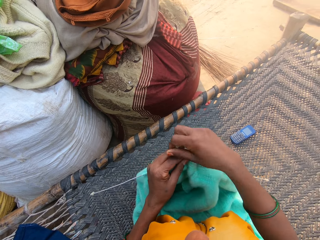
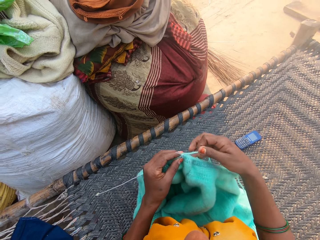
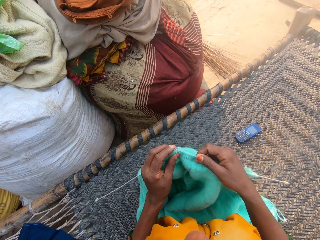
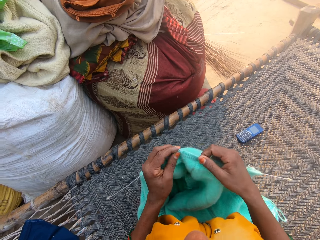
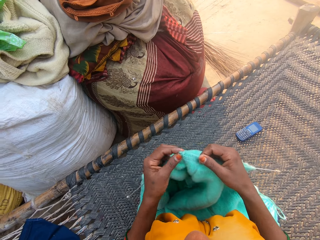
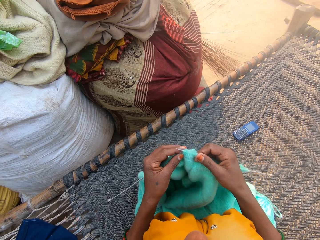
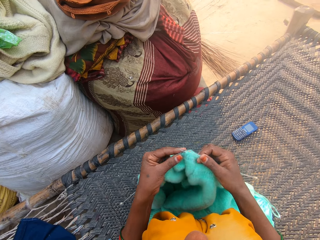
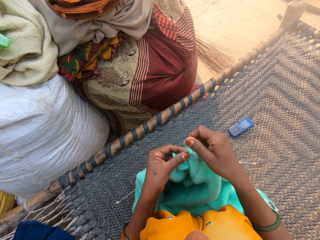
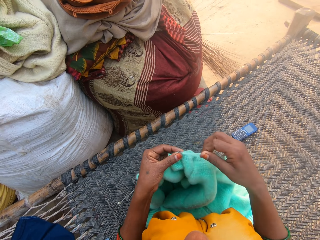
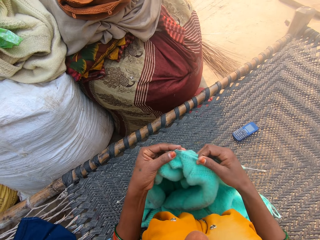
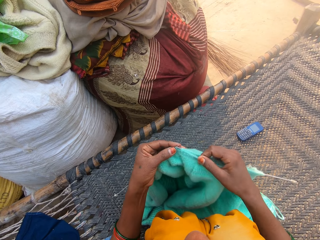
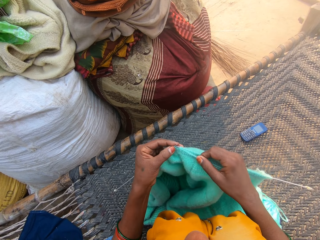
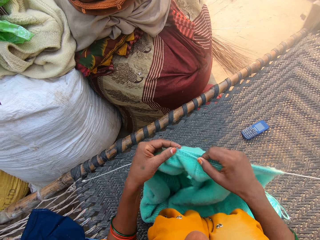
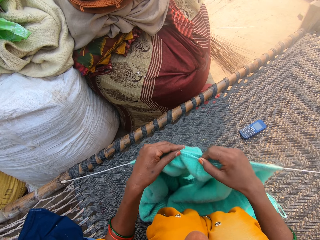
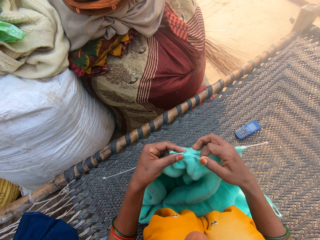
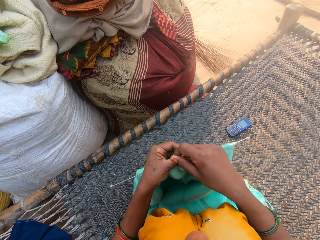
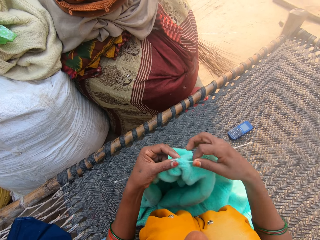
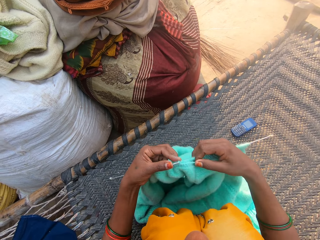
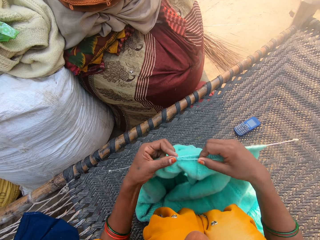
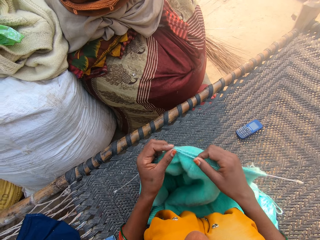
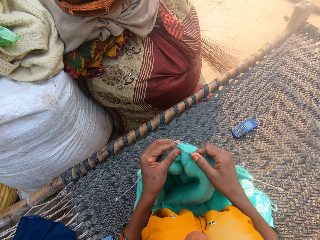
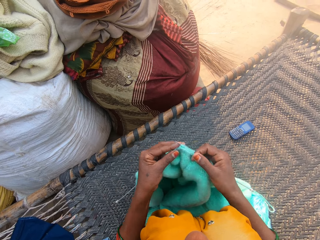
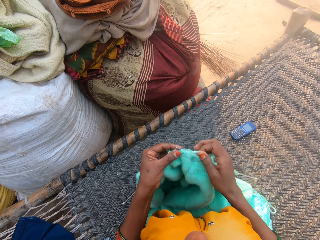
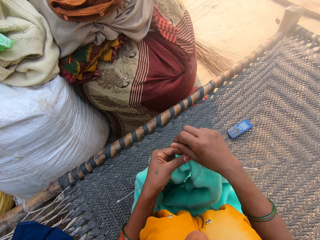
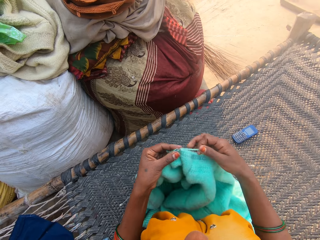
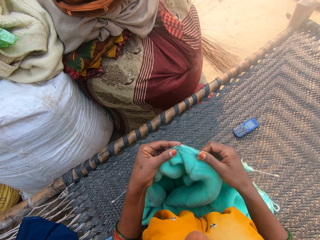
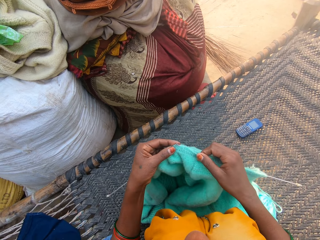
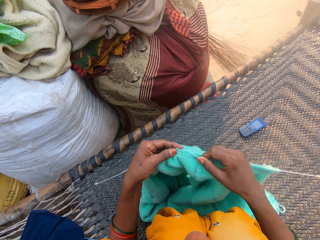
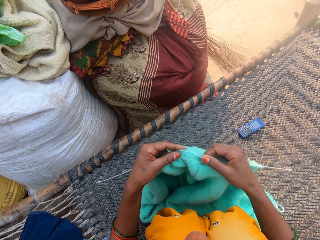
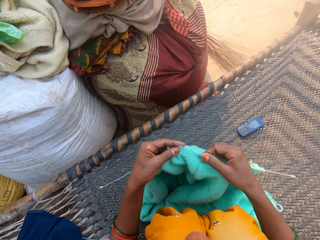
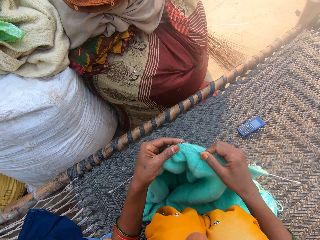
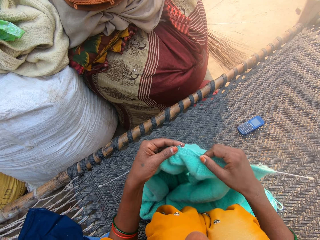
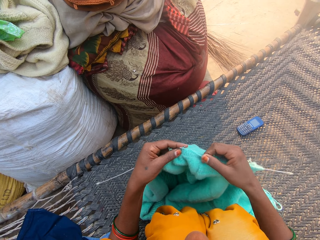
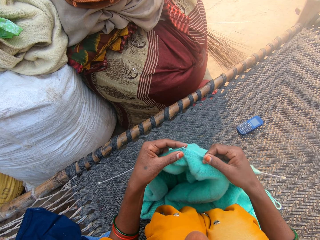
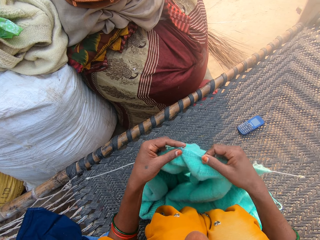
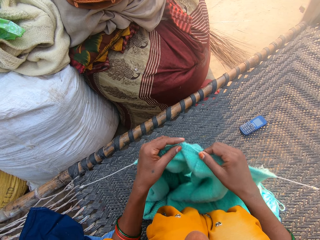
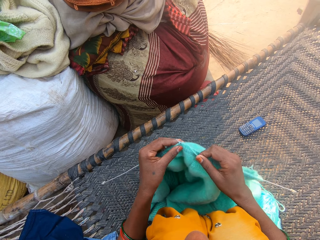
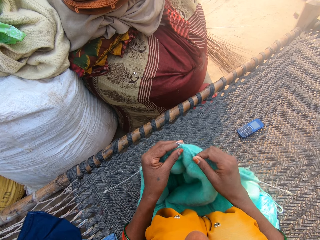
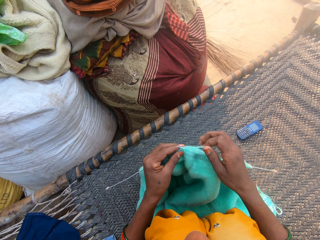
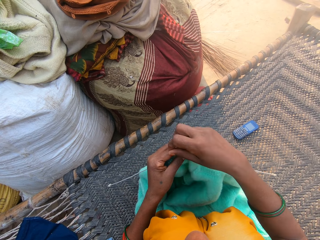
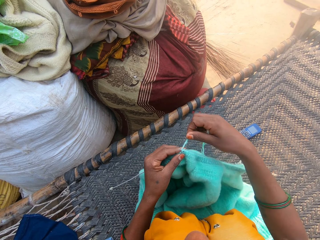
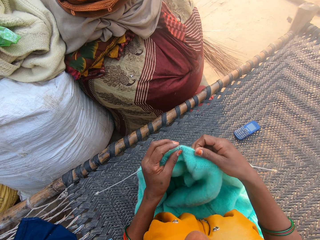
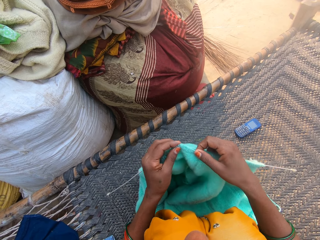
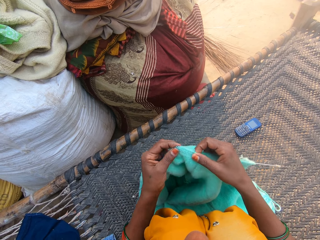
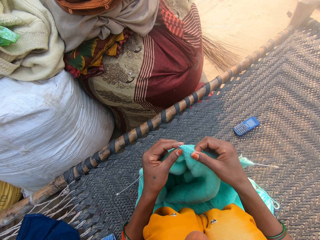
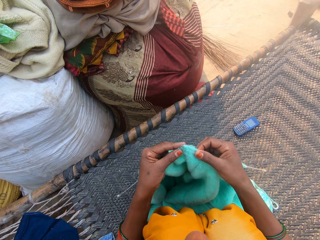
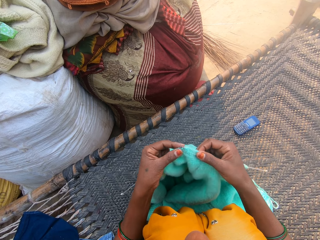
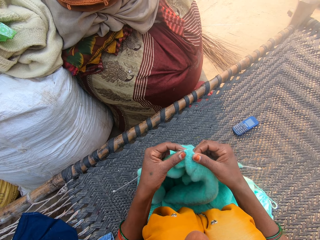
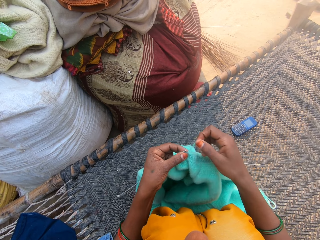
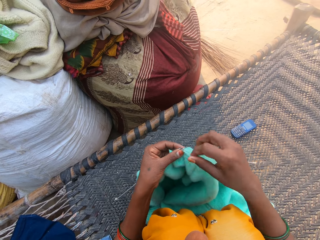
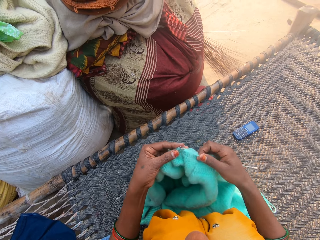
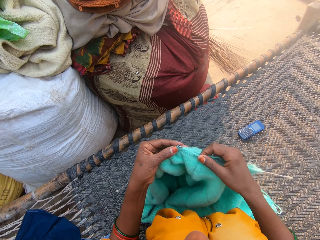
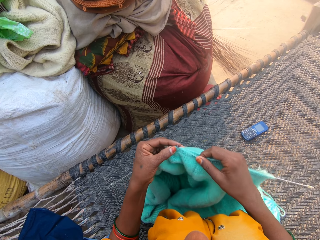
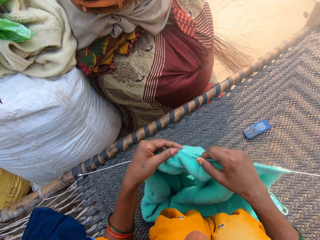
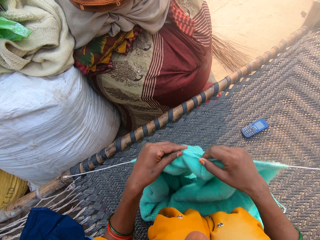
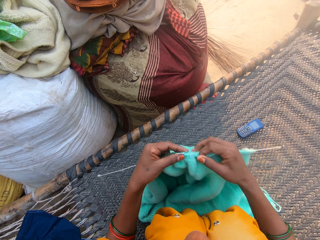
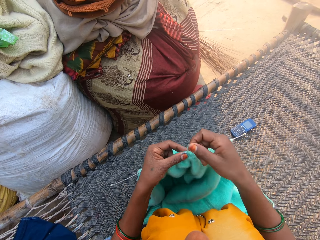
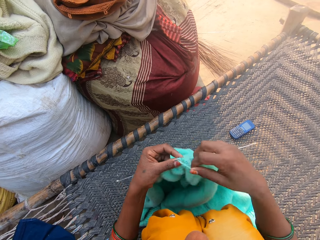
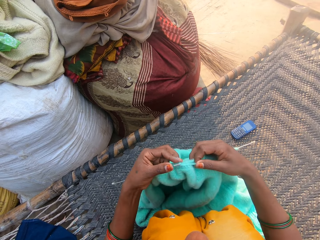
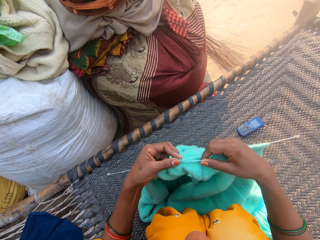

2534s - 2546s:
The camera wearer holds the yarn in place. They knit a cloth. They hold the yarn in place. They knit the cloth. They hold the yarn in place. They knit the cloth. They hold the yarn in place. They knit the cloth. They hold the yarn in place. They knit the cloth. They hold the yarn in place. They knit the cloth. They hold the yarn in place.

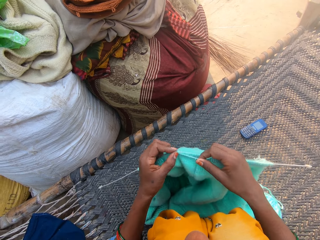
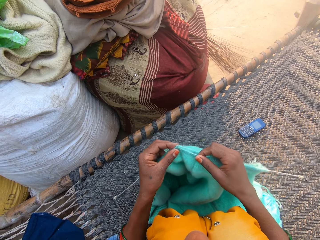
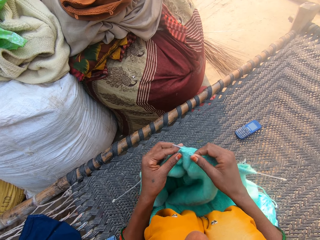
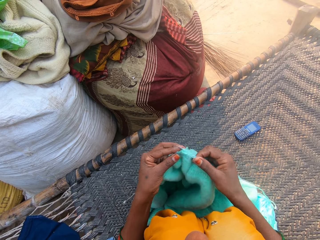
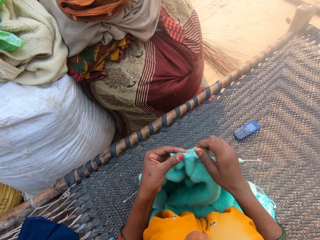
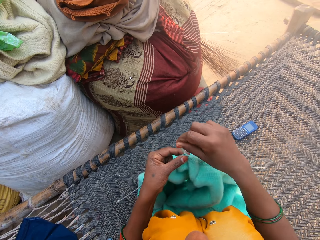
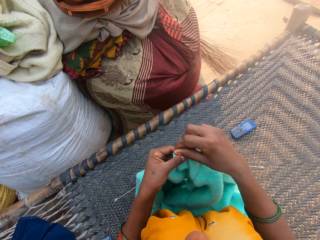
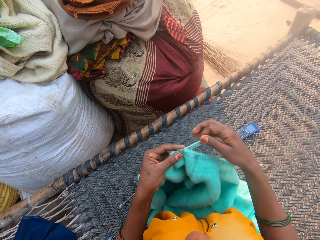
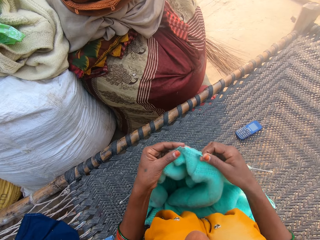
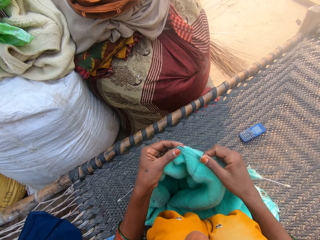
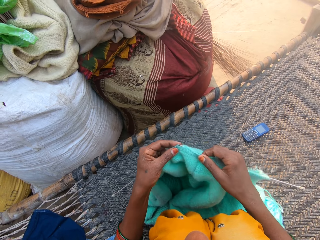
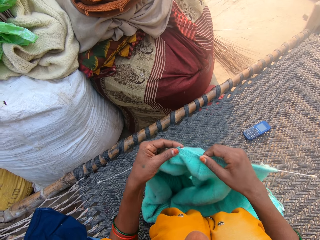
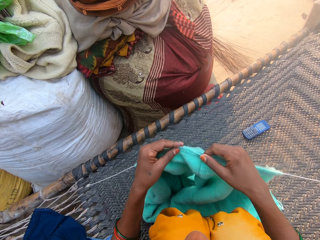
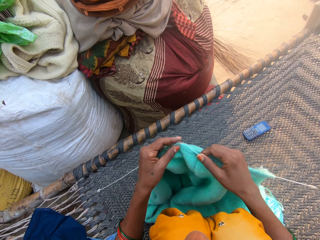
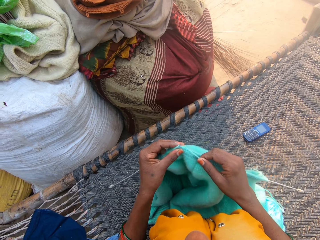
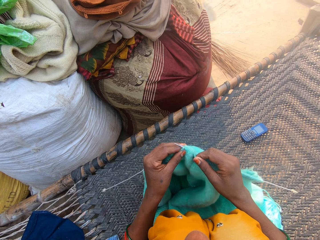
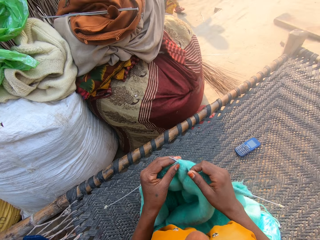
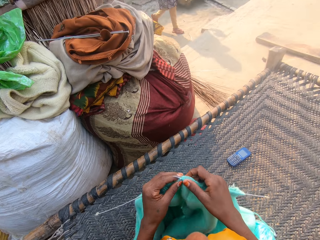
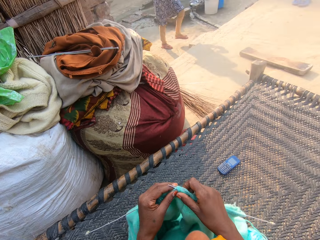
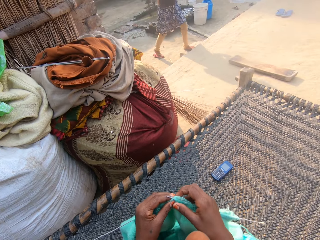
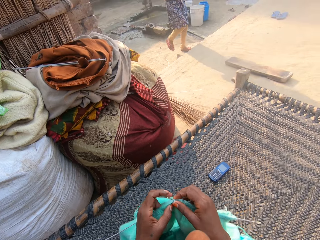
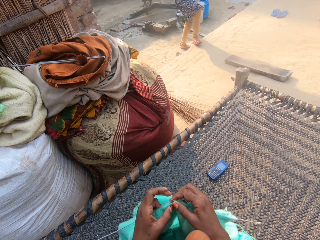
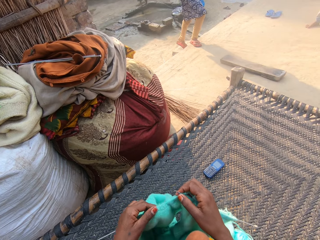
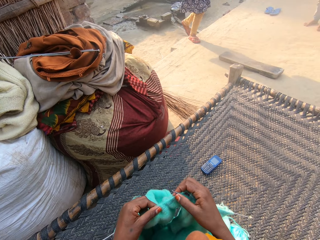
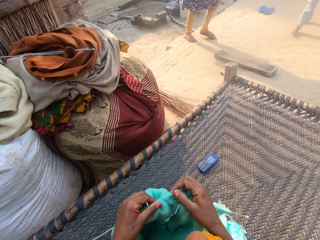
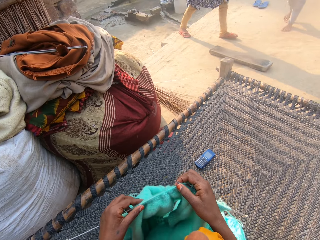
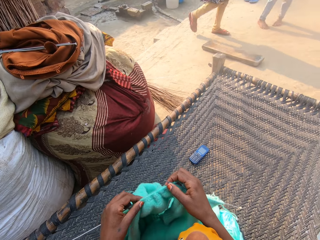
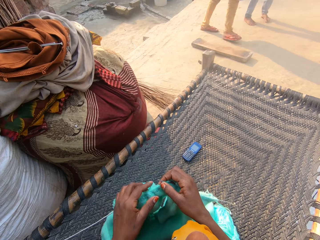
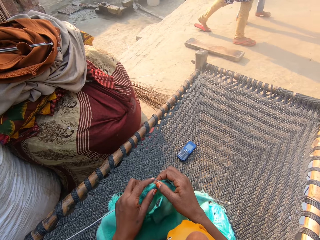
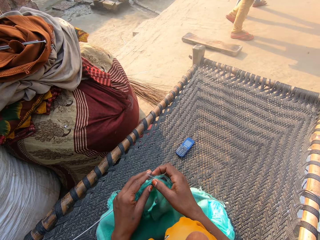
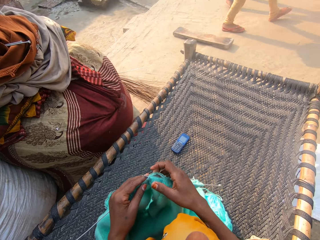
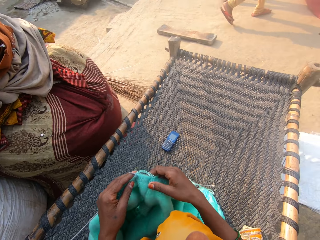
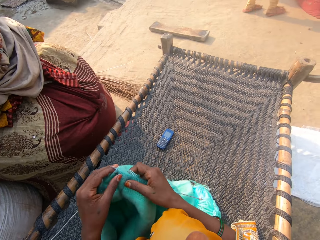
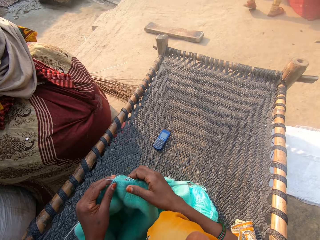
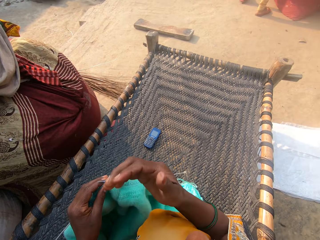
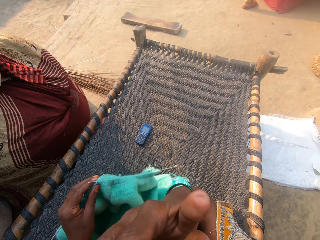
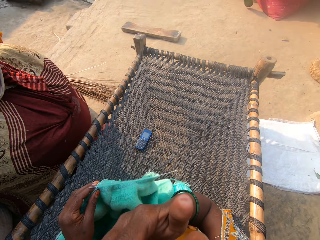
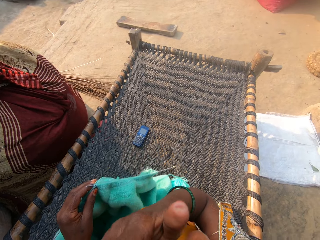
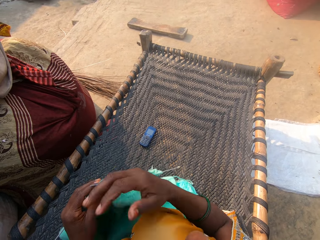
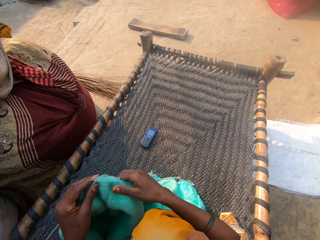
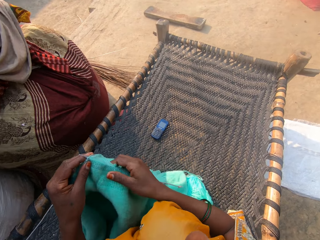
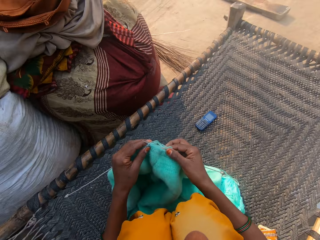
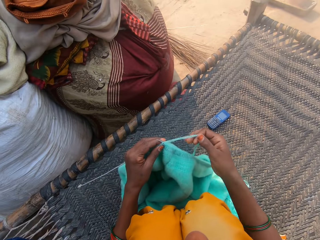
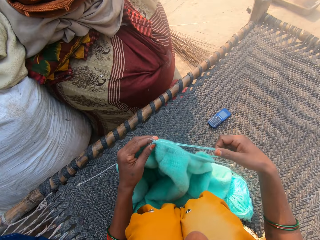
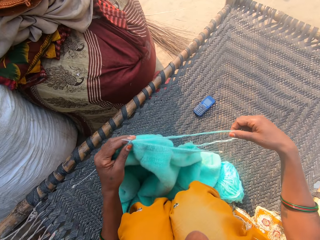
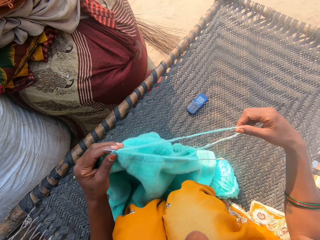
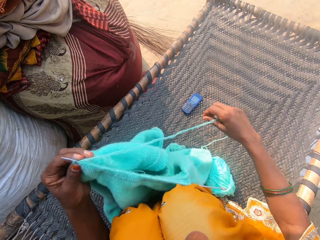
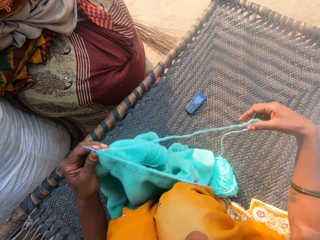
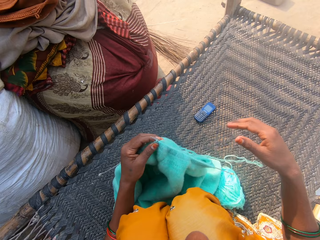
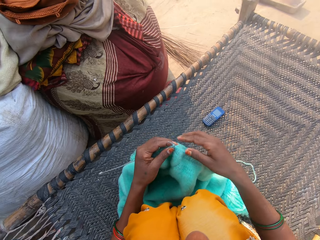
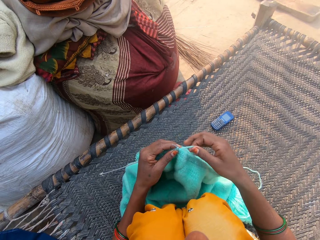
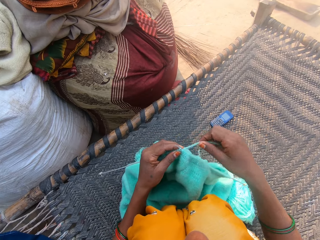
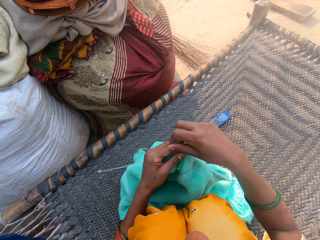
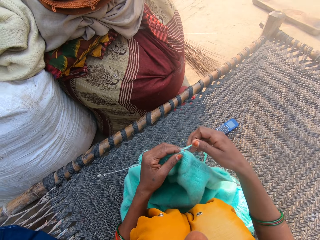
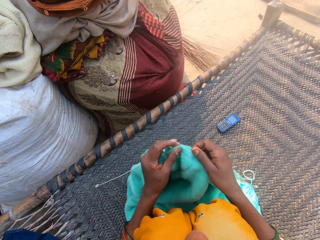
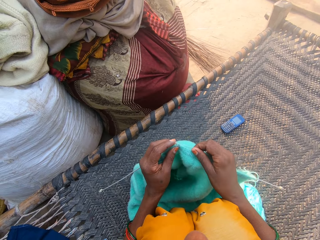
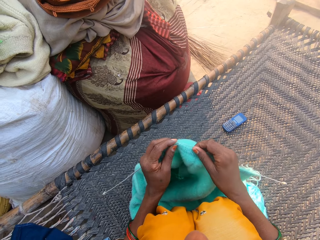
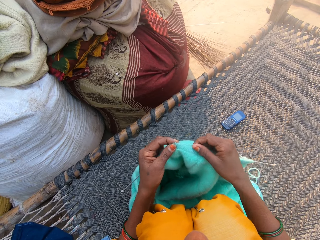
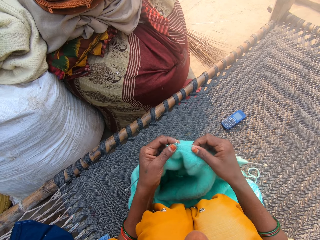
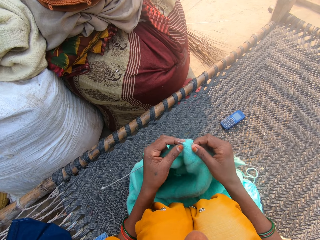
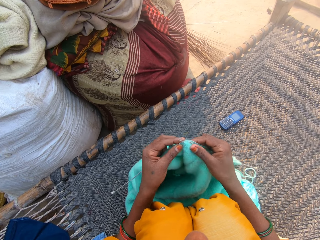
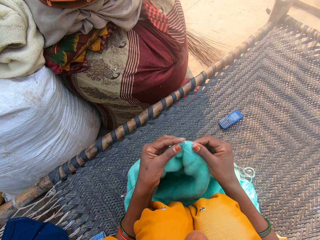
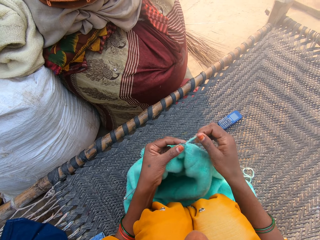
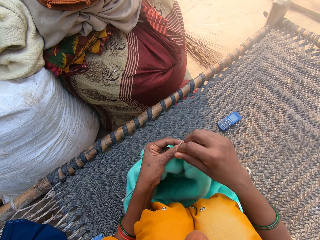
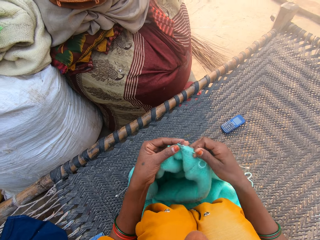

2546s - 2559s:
The camera wearer knits a cloth. She holds the yarn in place. She knits the cloth. She inspects the cloth. She touches her face with her right hand. She scratches her face. She holds the cloth. She knits the cloth with the needles and wool. She pulls the yarn. She holds the yarn in place. She knits the cloth. She holds the yarn in place.
